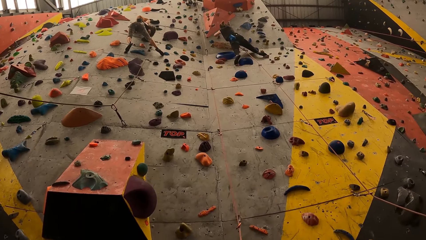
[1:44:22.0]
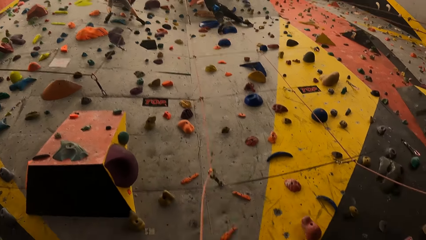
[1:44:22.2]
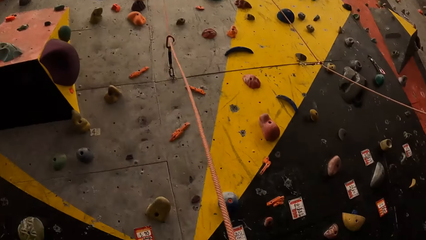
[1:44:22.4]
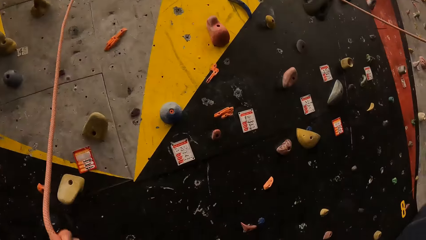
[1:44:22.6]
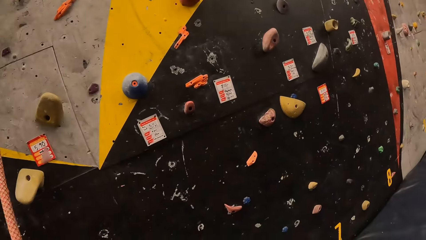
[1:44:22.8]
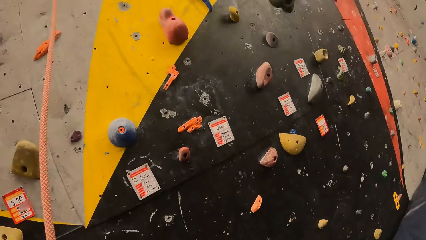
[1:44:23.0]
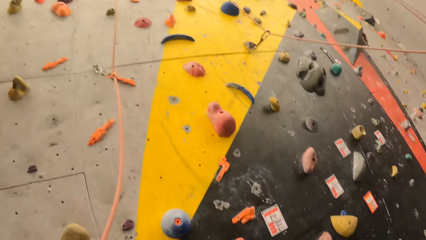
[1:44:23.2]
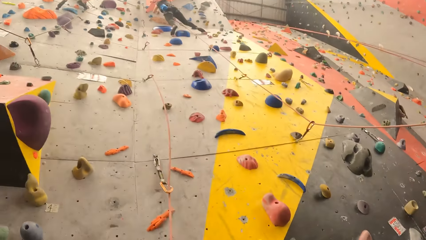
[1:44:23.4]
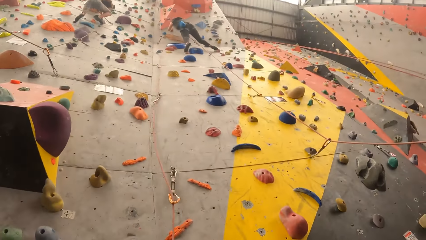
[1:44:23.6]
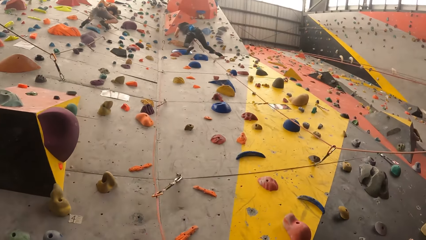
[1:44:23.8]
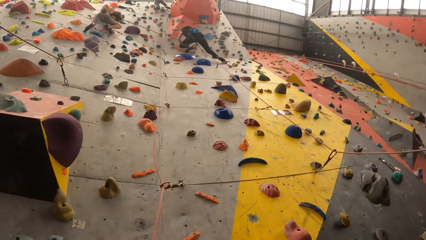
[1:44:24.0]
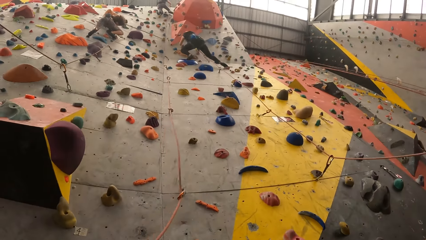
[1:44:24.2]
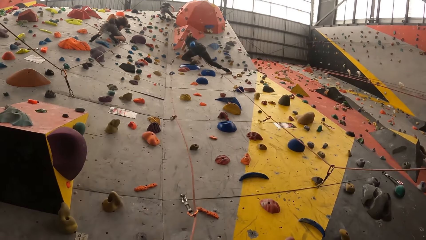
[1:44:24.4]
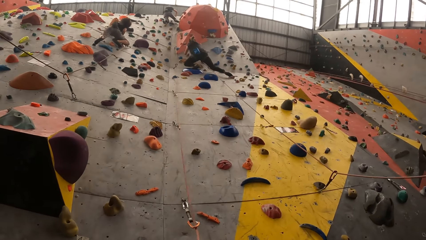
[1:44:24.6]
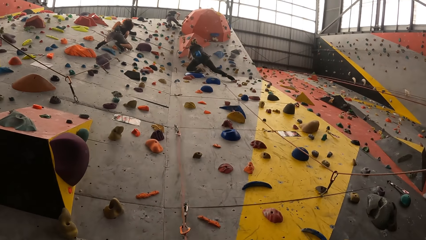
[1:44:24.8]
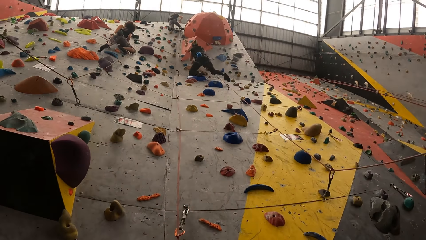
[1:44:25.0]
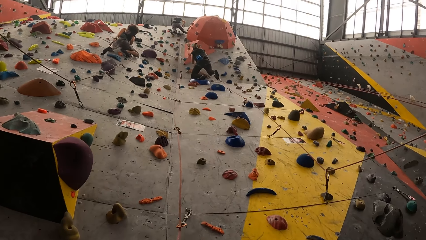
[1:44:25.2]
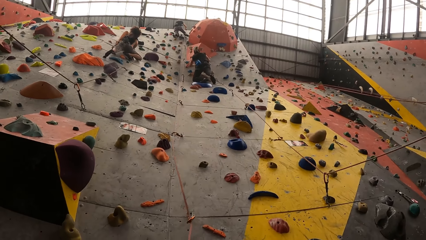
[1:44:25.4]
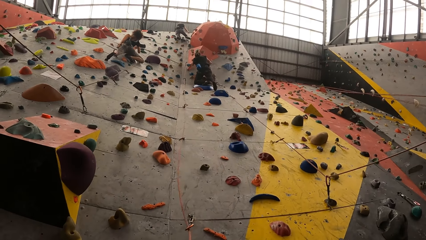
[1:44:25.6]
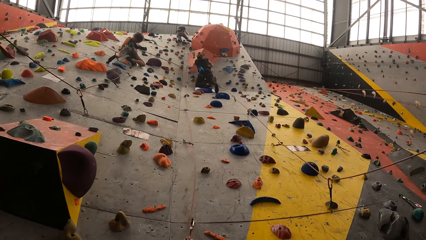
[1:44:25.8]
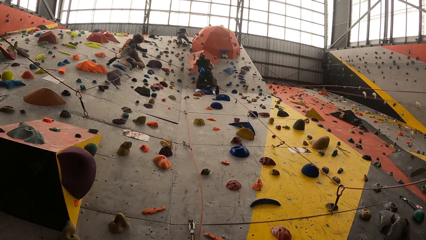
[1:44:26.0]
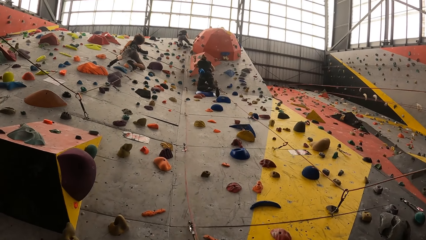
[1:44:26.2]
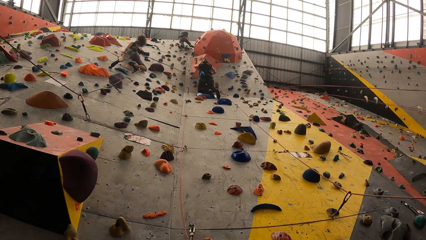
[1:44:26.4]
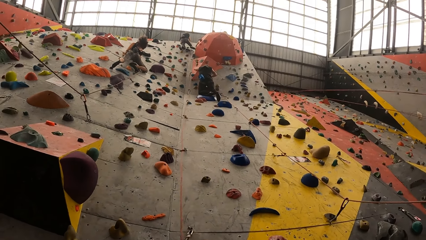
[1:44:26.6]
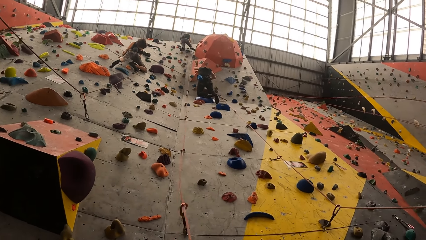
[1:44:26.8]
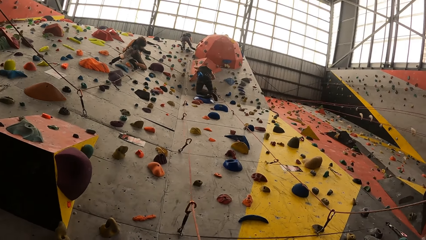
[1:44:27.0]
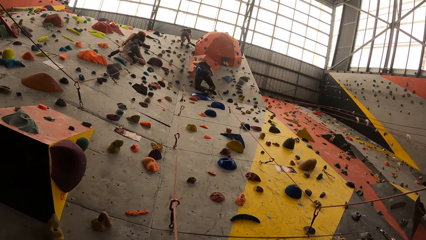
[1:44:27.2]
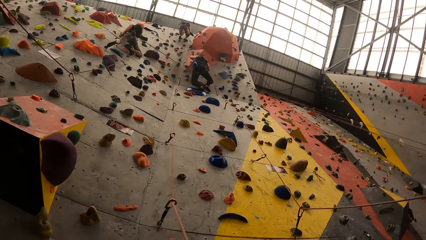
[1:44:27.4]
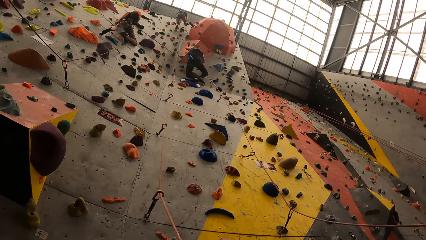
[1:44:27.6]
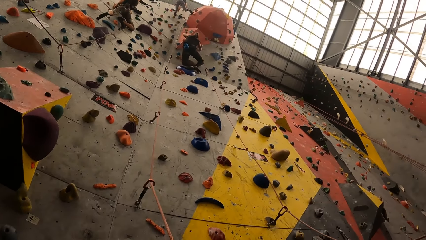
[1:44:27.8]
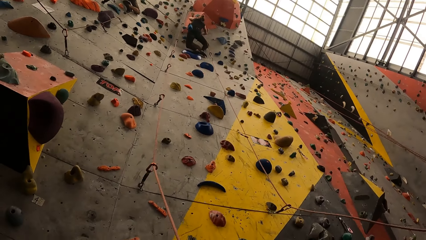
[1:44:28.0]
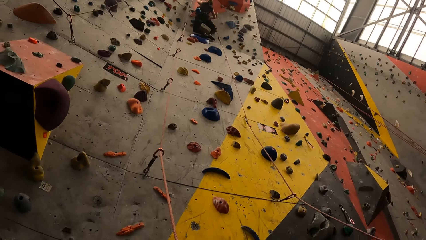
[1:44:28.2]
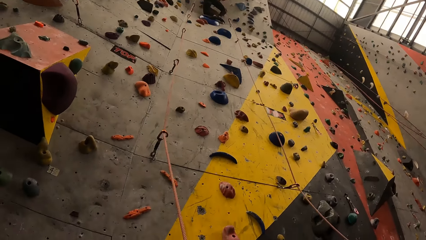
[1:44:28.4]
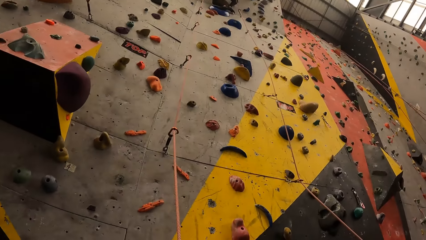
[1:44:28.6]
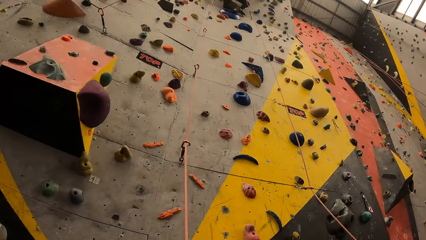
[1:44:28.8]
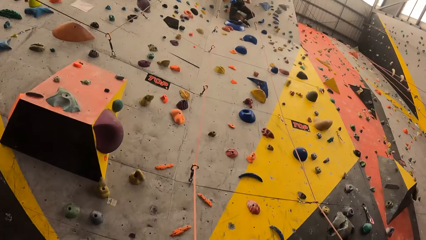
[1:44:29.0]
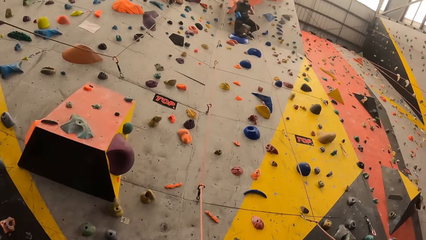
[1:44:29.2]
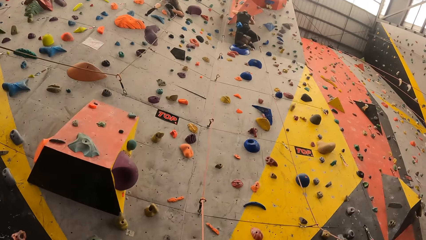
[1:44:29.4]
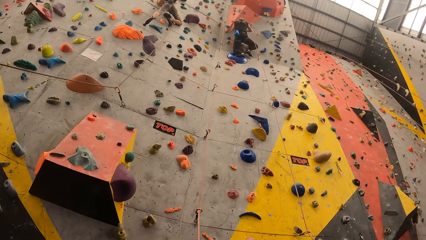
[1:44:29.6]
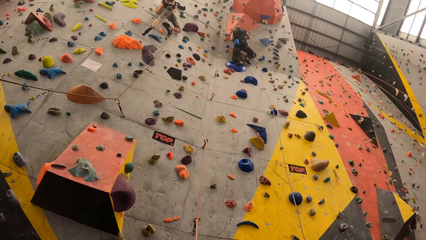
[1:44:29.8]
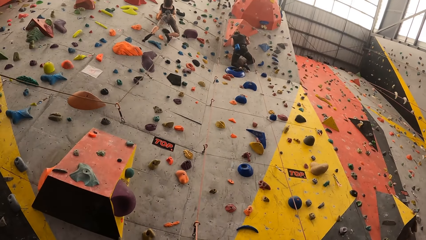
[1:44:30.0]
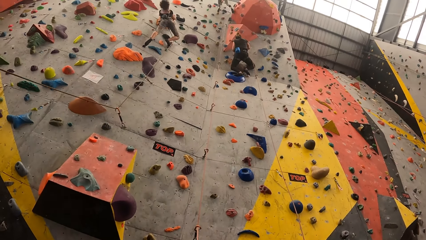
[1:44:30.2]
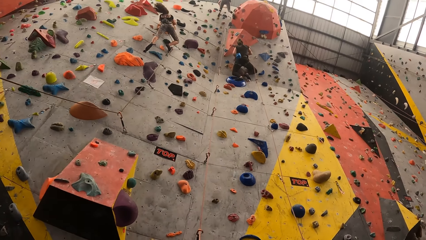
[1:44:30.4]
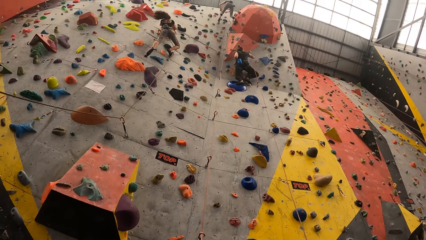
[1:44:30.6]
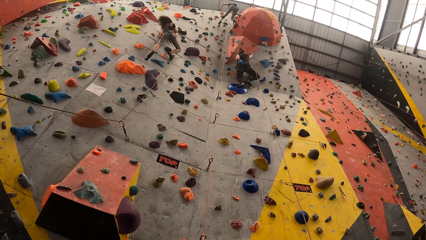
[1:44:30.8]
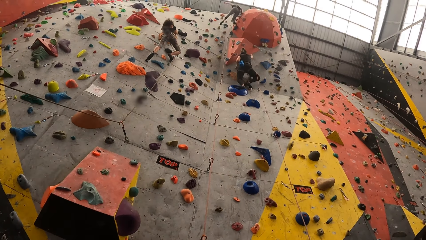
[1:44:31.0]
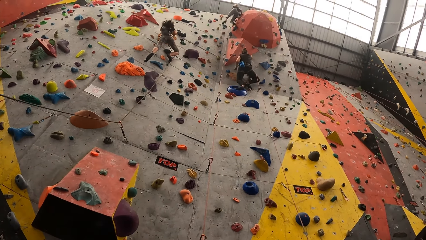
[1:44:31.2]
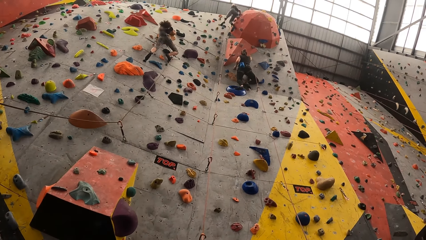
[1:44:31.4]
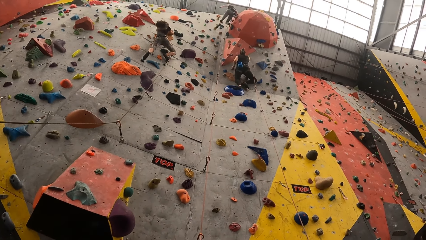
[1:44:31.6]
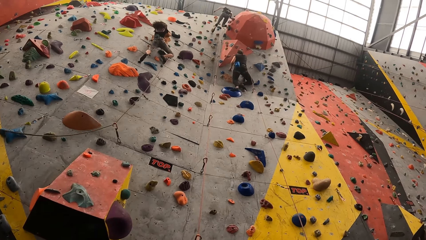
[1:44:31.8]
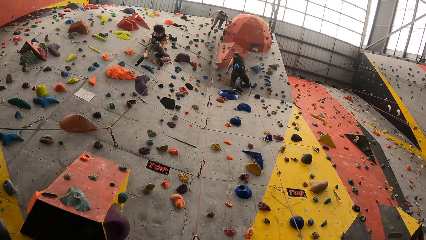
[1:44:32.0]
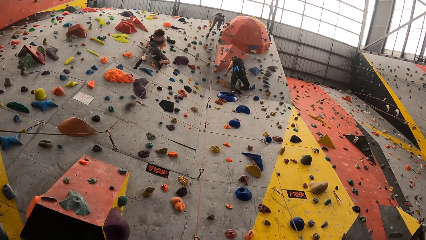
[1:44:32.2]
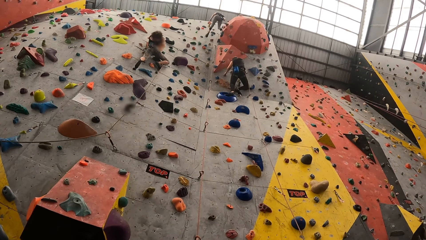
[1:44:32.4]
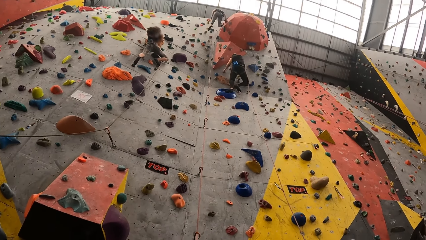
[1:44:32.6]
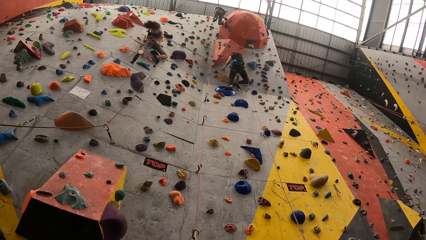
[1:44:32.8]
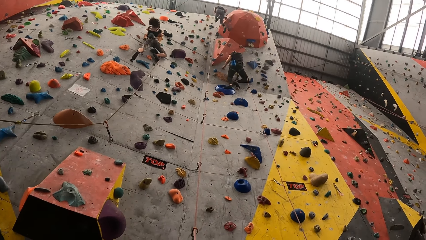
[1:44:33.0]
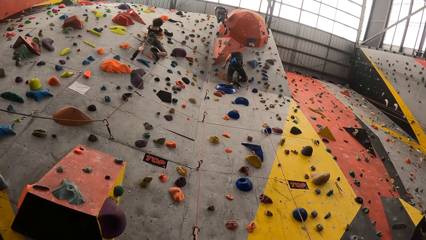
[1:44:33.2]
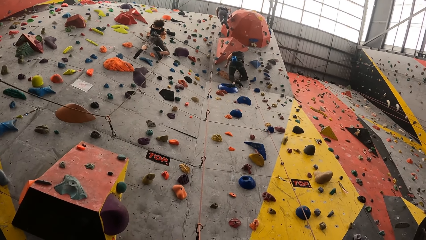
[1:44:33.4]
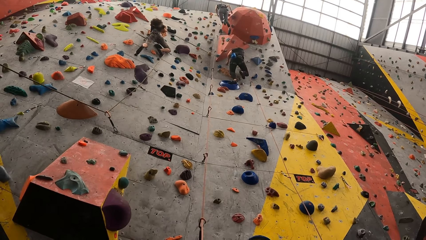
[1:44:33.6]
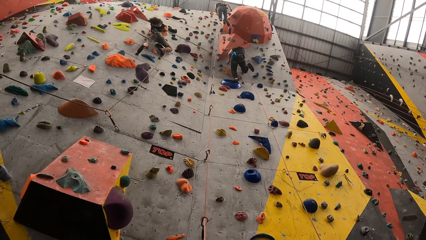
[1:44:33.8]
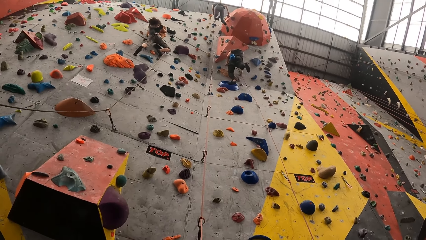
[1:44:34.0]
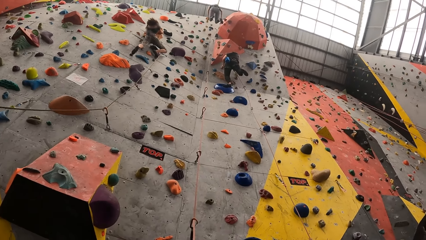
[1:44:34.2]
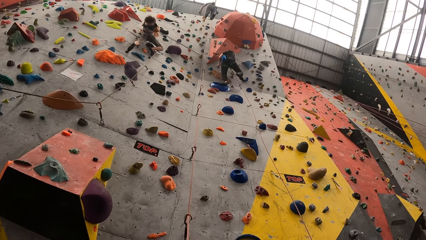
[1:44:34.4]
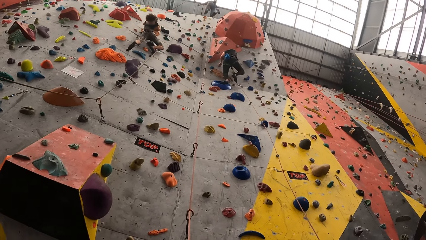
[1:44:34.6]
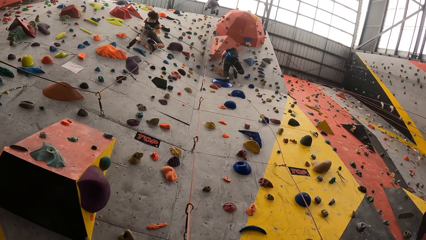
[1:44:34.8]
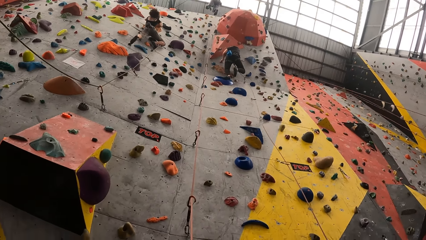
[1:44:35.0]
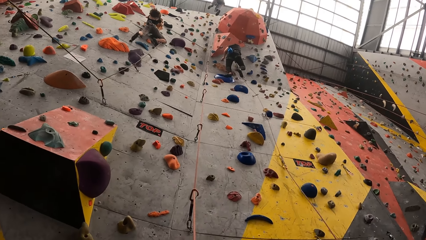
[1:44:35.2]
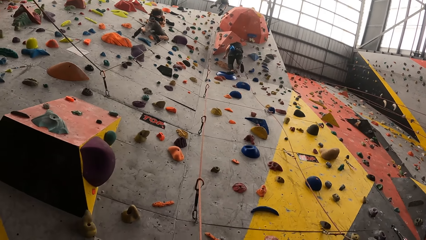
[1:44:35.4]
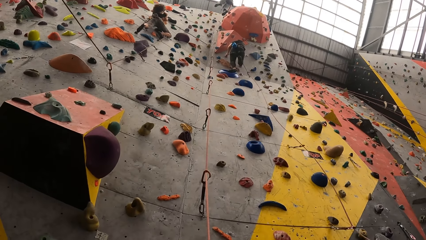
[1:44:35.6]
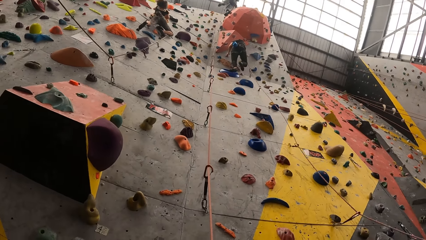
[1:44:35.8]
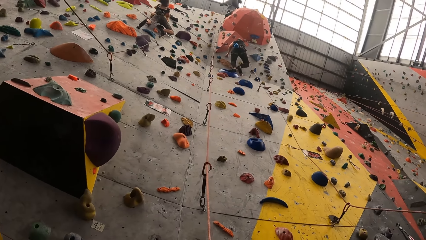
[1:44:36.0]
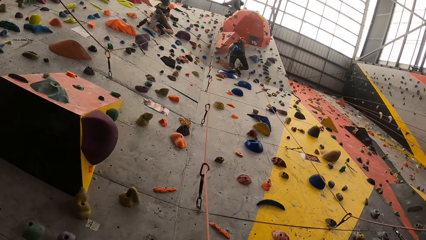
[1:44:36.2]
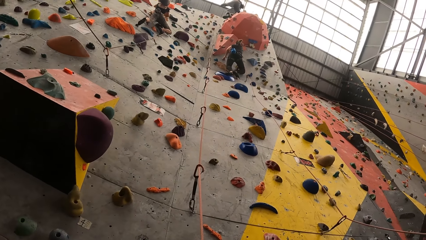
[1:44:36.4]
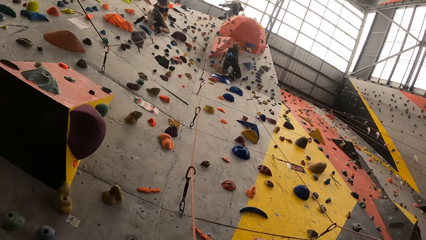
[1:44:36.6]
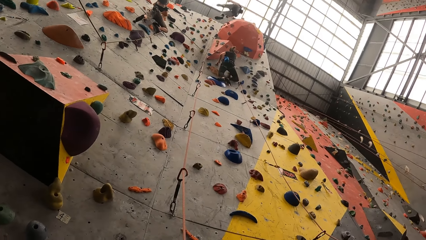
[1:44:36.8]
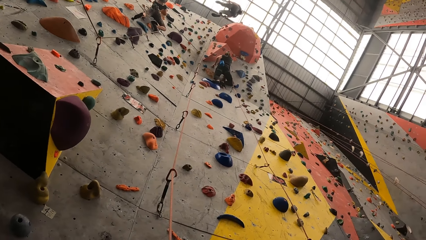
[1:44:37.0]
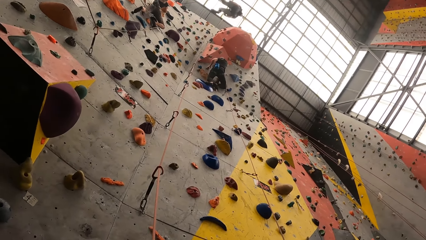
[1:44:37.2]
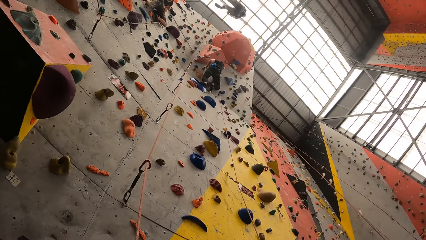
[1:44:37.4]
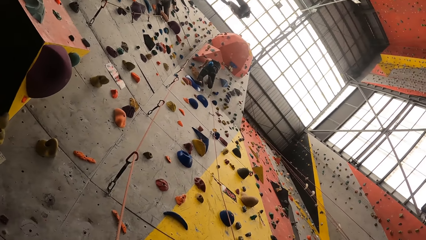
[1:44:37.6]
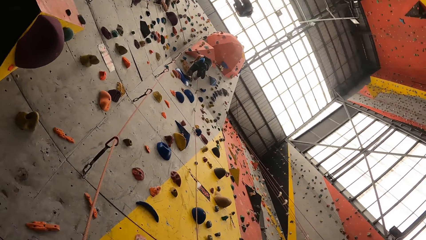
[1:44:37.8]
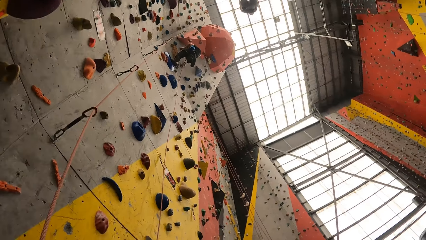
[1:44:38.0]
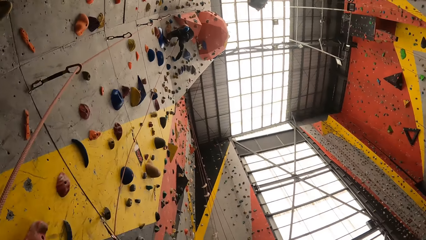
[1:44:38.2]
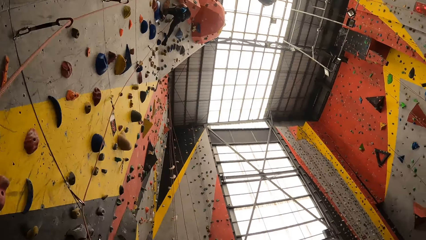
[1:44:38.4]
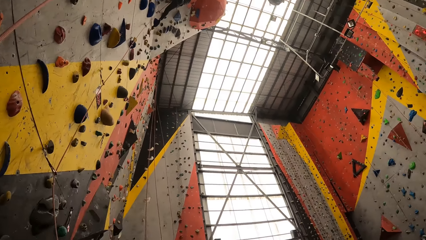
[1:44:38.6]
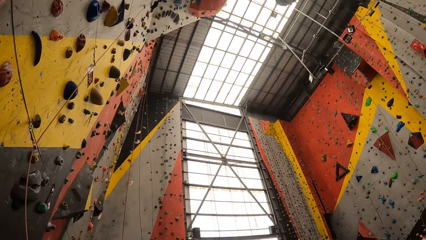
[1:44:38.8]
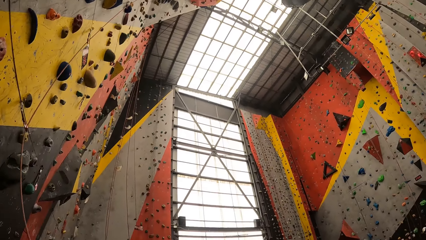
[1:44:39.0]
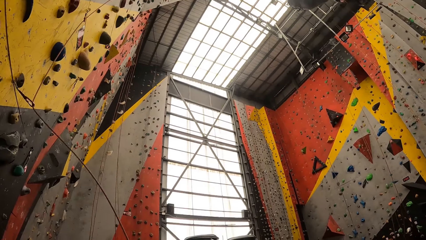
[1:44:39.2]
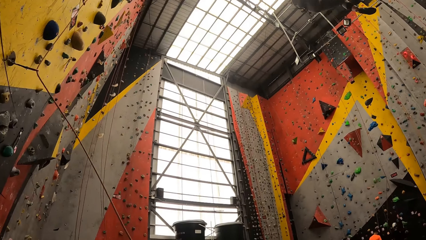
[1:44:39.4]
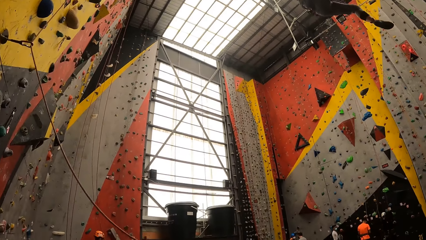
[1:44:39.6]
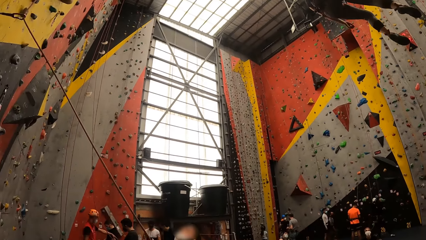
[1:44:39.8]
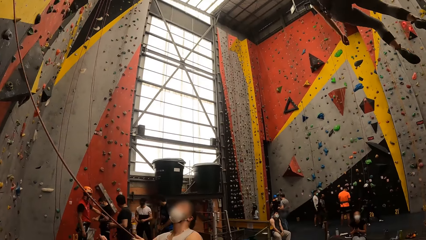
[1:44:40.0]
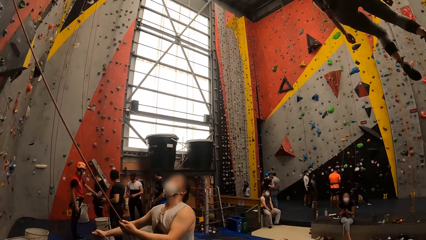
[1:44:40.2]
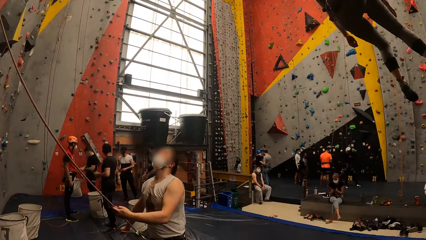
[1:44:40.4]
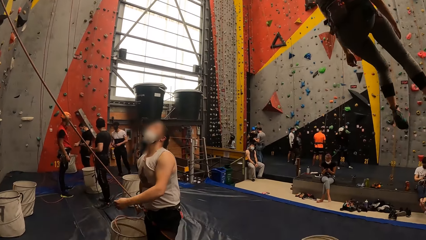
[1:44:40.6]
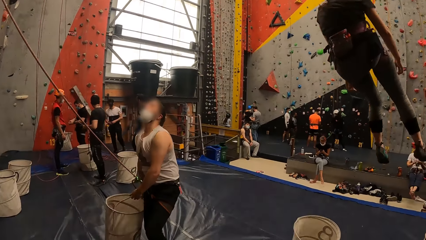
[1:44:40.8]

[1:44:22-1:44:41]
The camera wearer holds the rope with his hands. He looks around.
